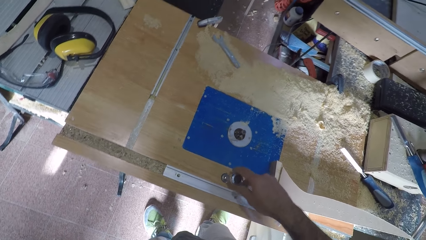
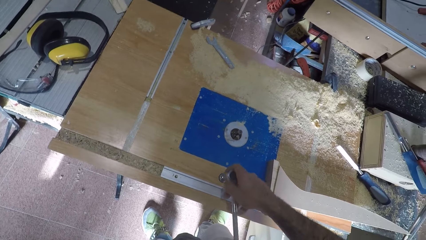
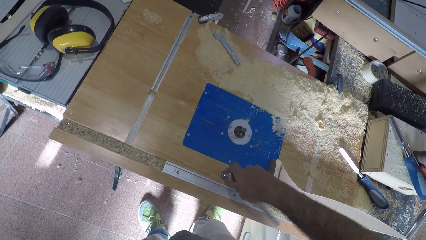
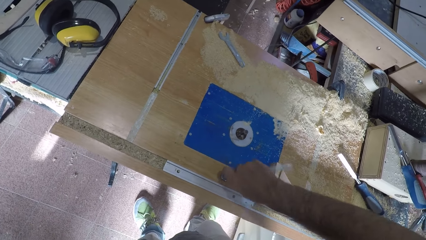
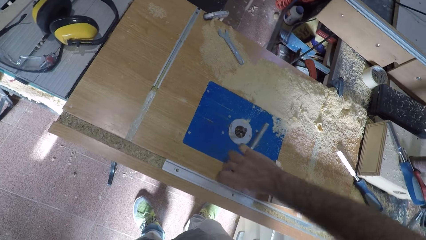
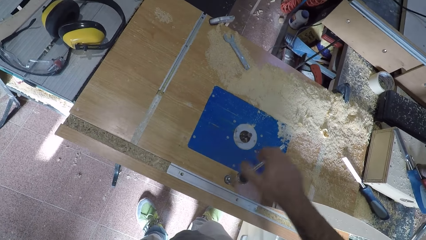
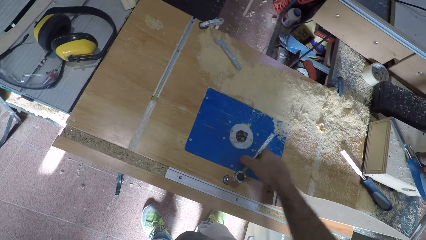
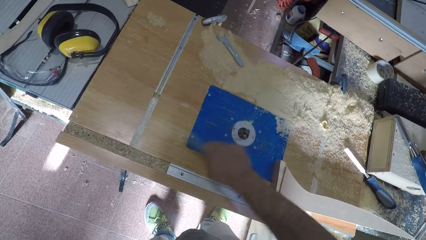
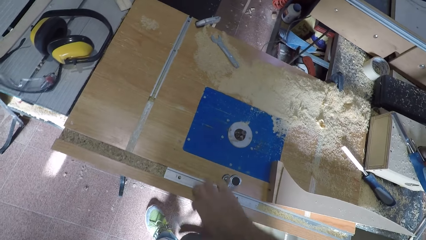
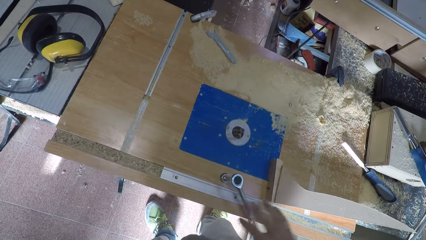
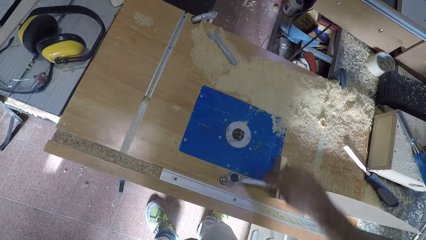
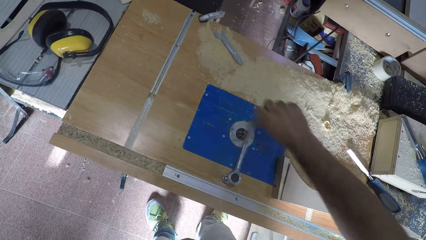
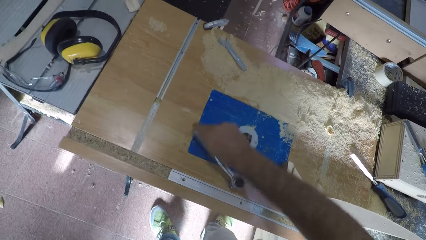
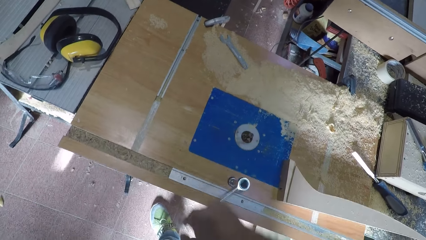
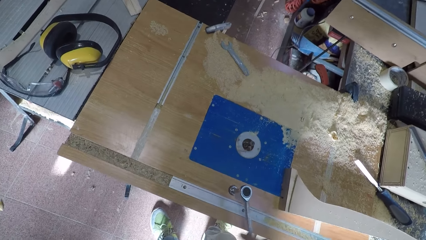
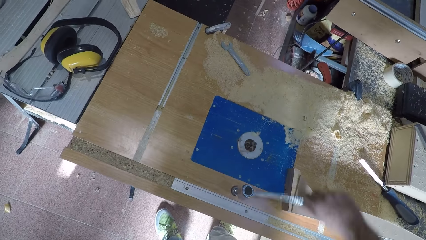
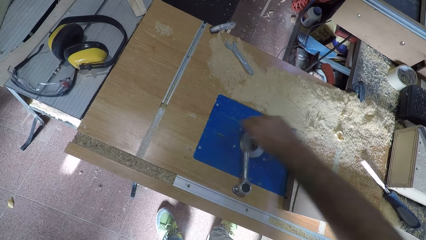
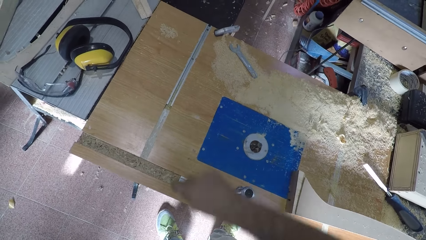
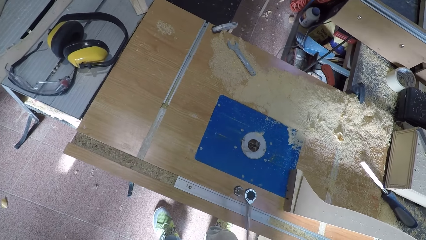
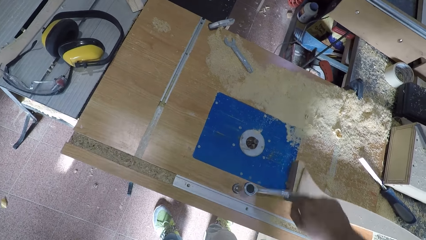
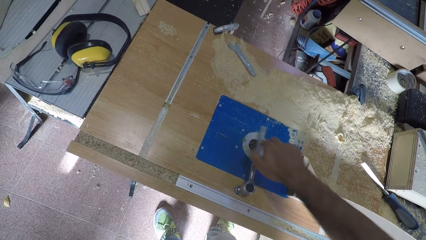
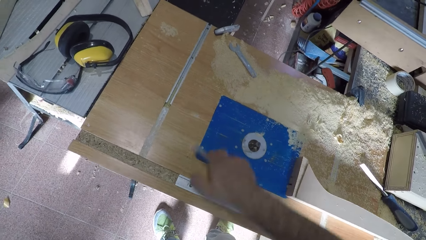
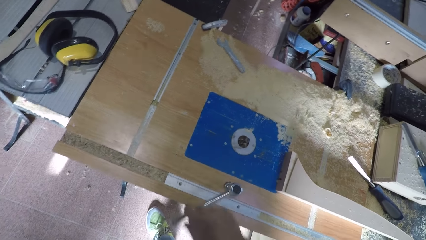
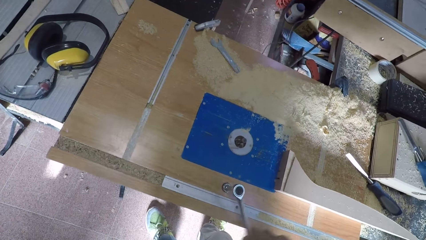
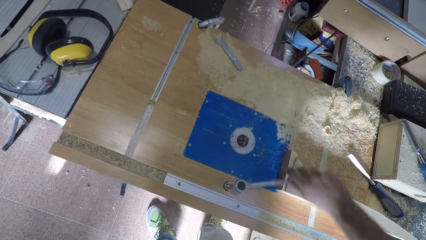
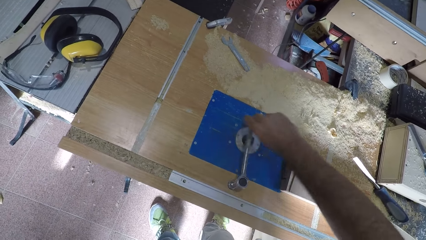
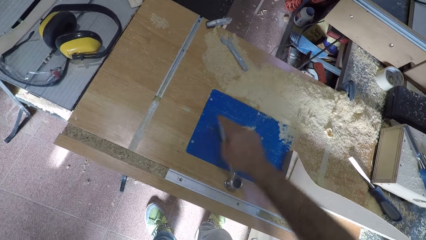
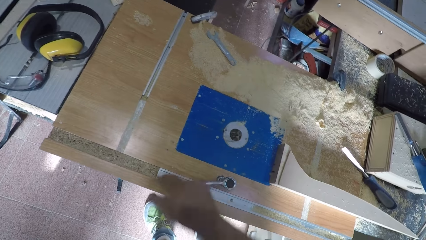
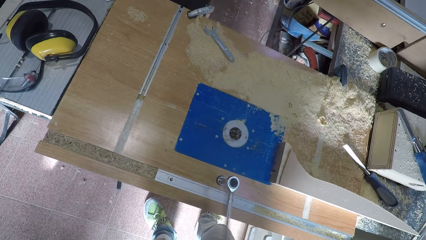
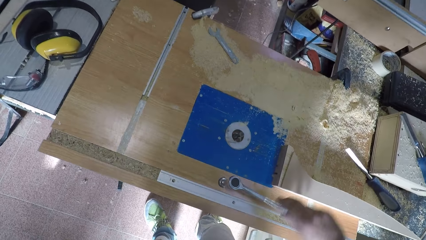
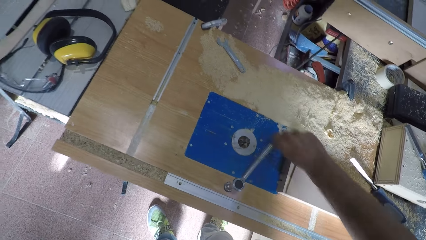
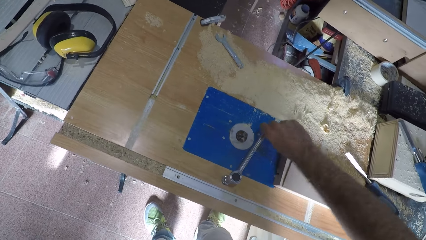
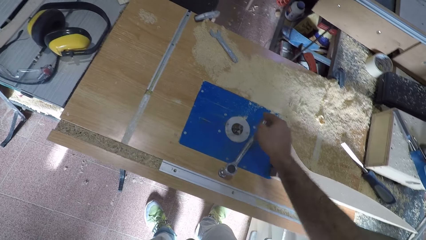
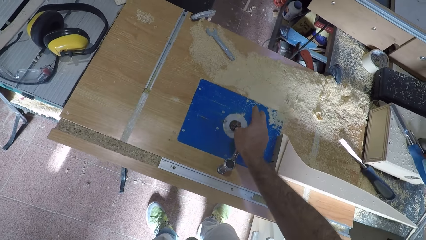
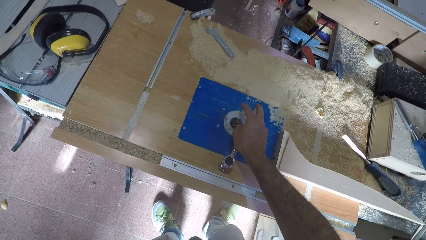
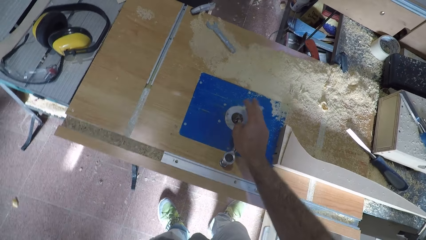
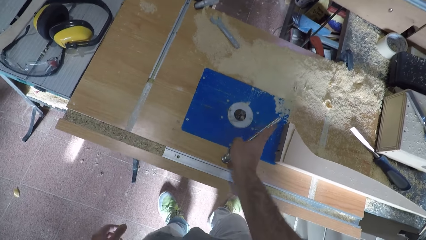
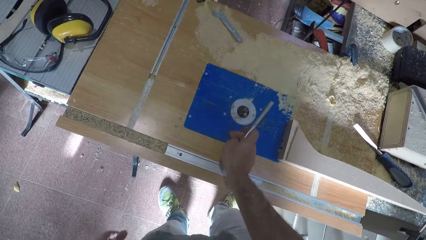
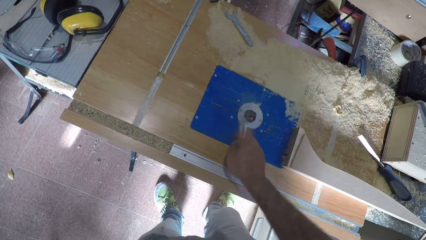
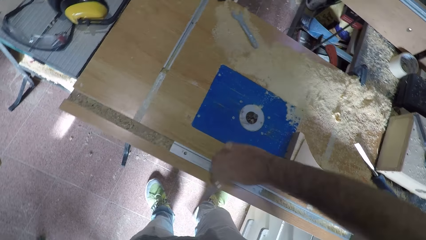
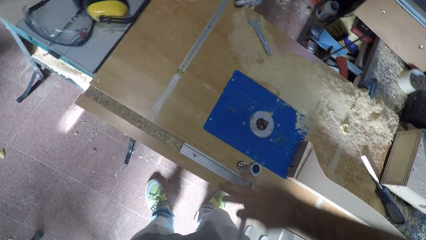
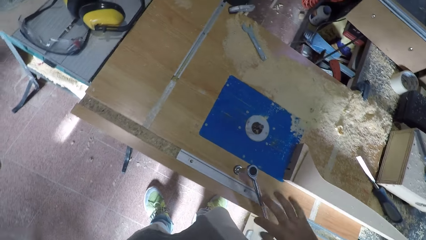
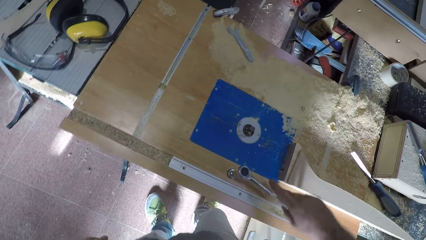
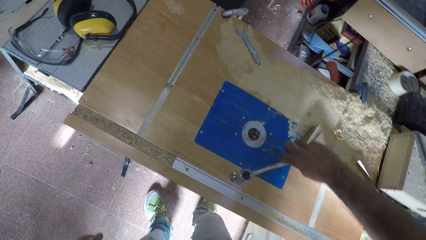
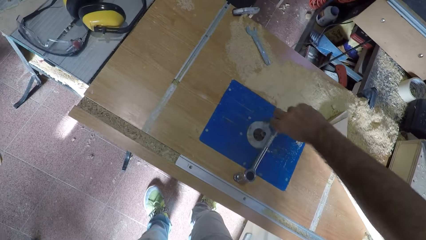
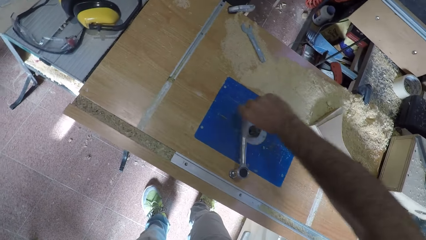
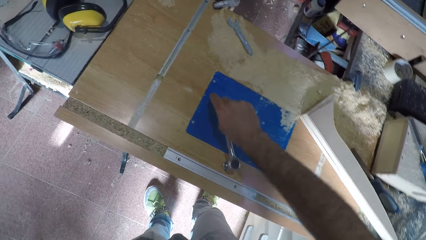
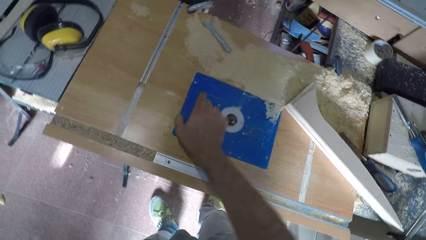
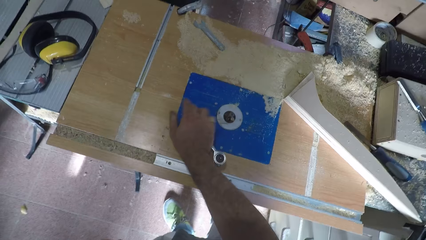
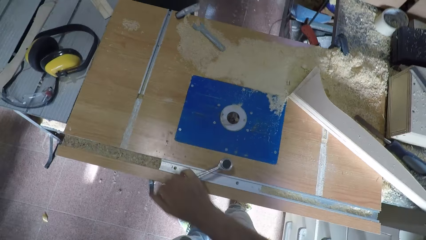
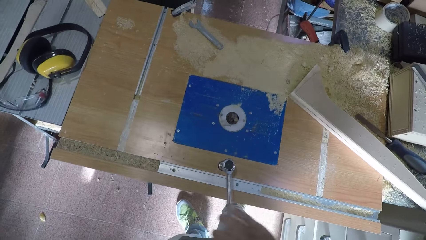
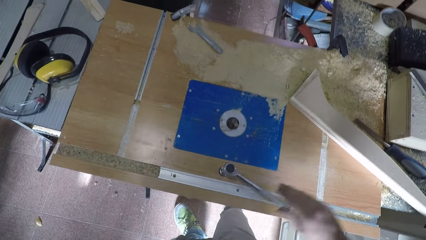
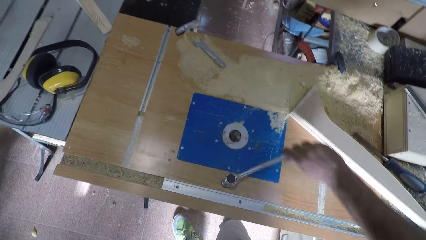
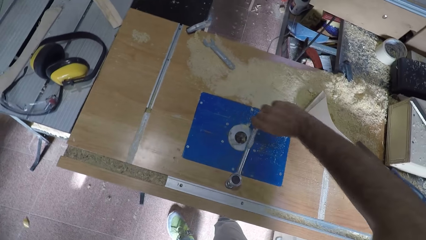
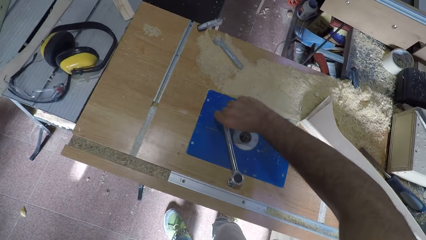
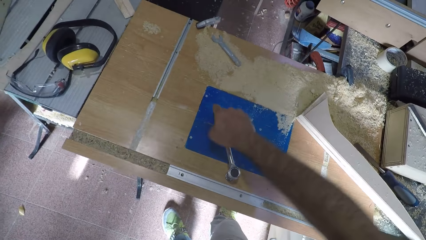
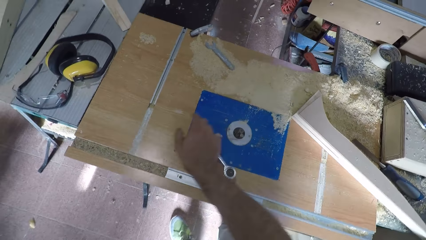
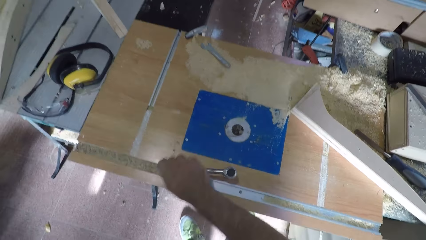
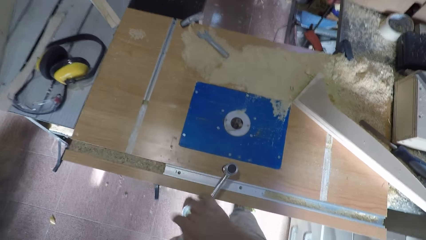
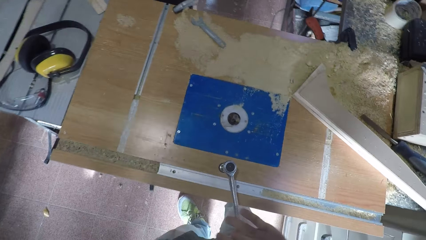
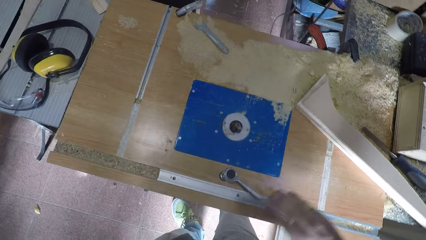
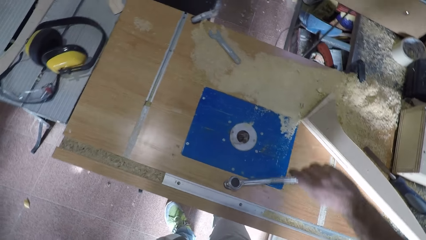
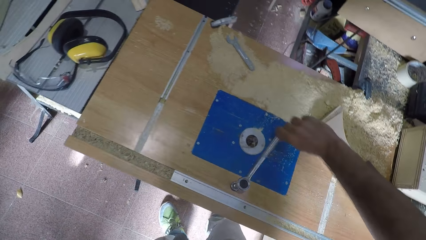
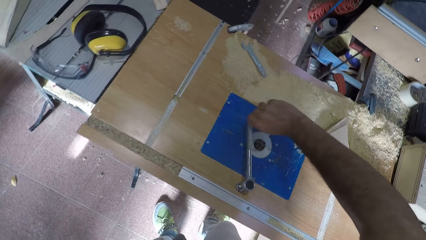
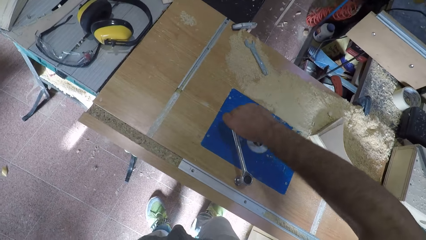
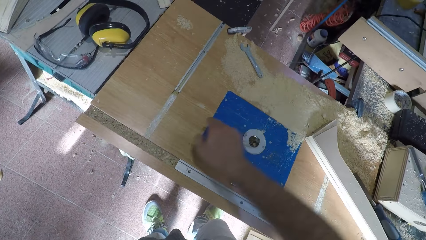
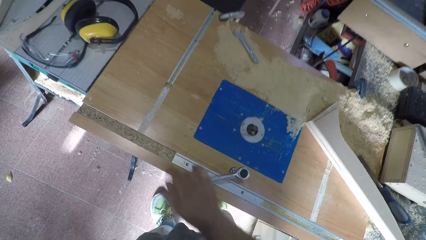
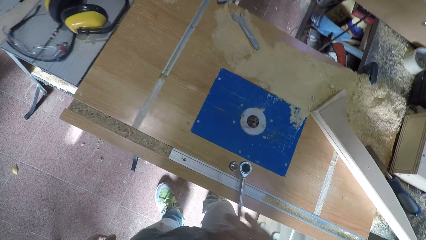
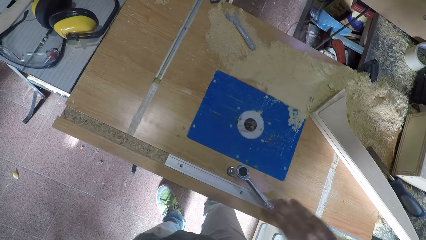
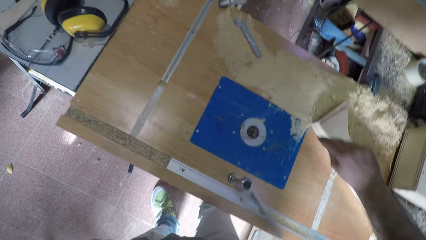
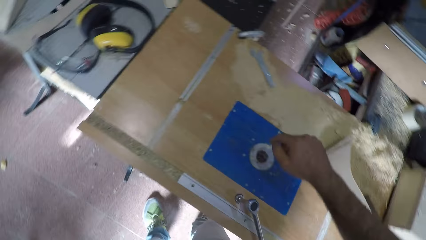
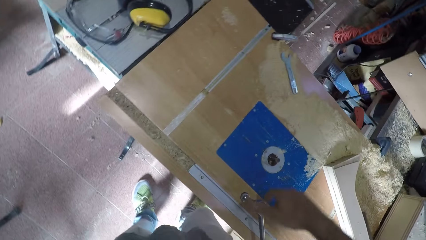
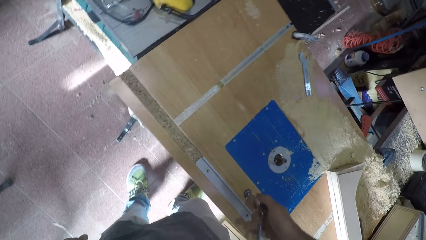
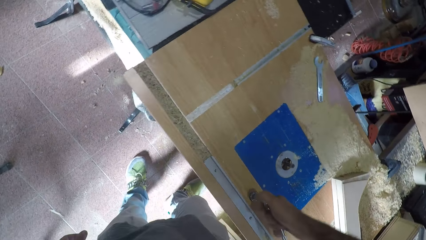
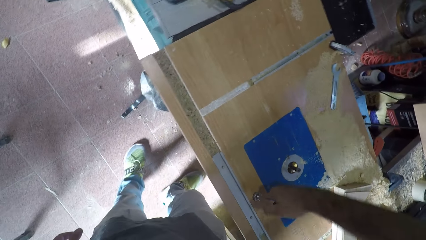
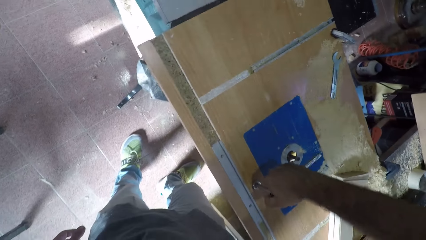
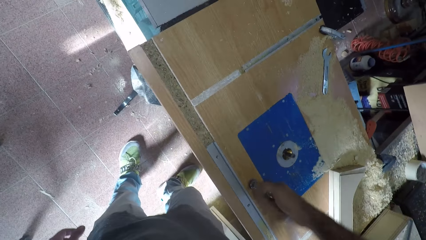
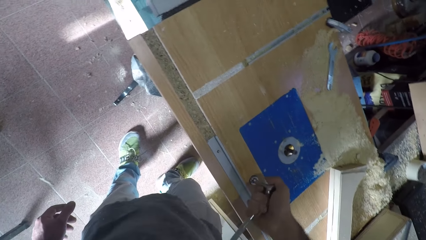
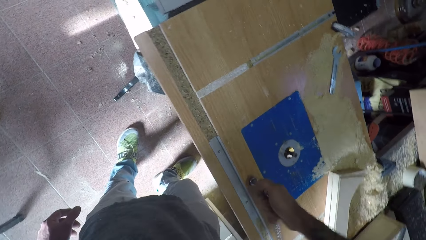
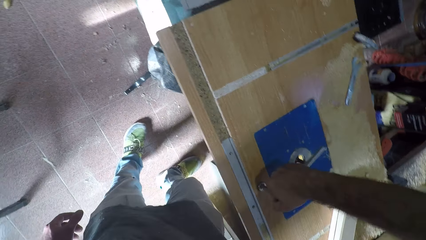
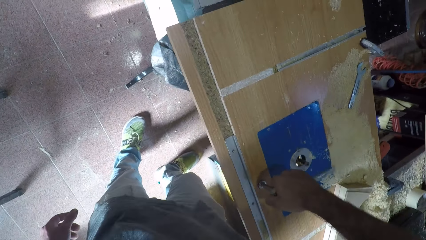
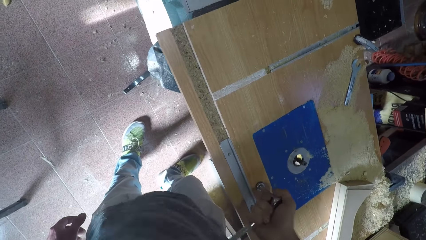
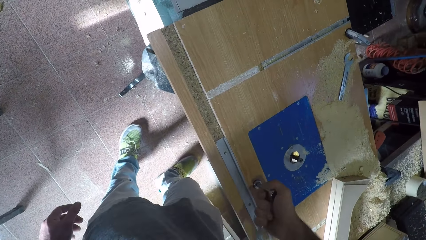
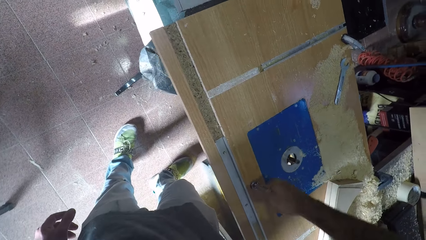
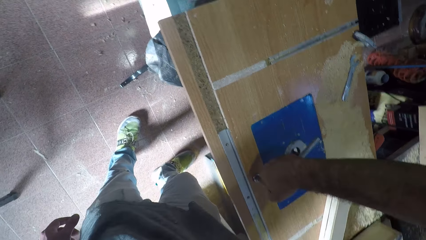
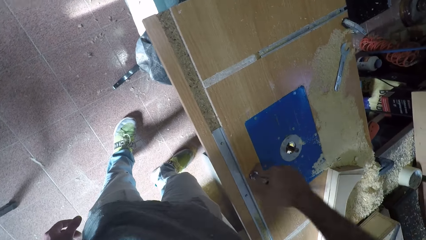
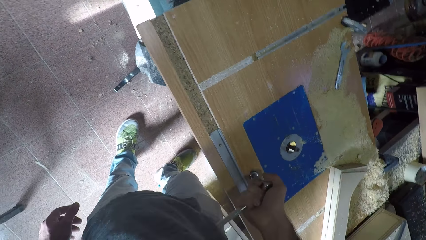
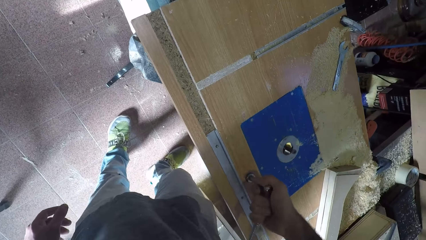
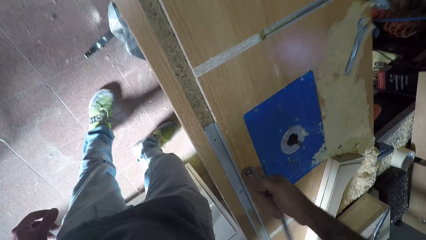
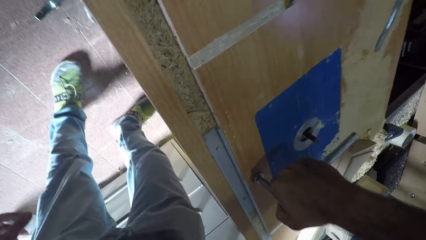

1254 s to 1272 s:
The camera wearer tightens the knot screw with the spanner. He rotates the spanner. He knocks the timber. He rotates the spanner. He knocks the timber. He rotates the spanner. He knocks the timber. He rotates the spanner. He slips the spanner from his hand. He rotates the spanner.
